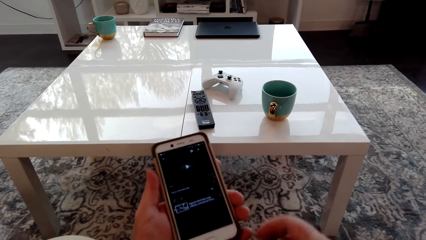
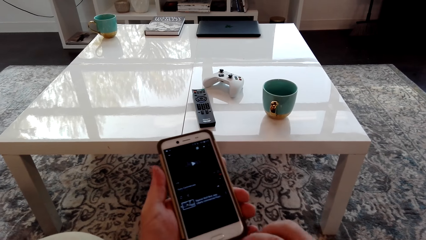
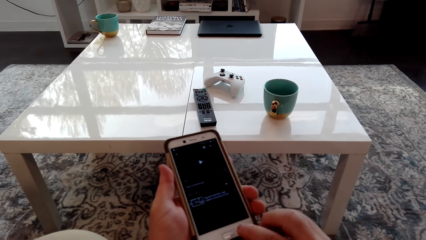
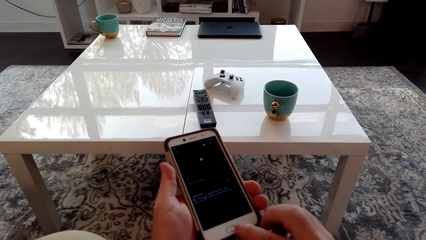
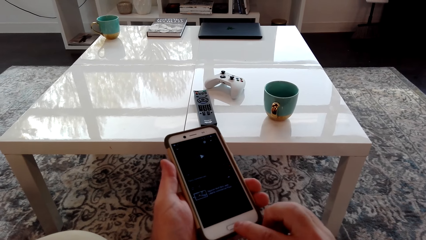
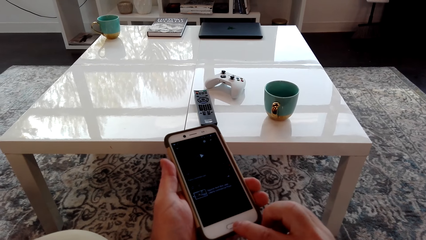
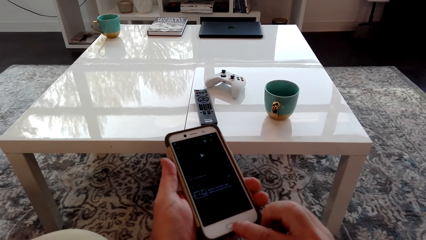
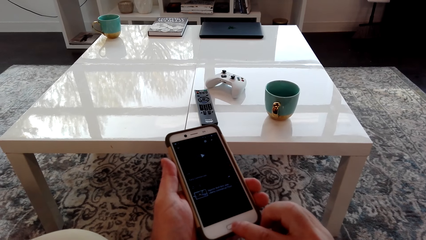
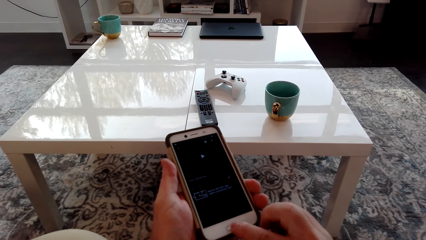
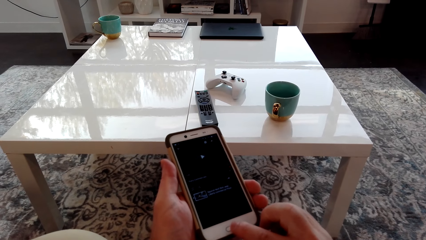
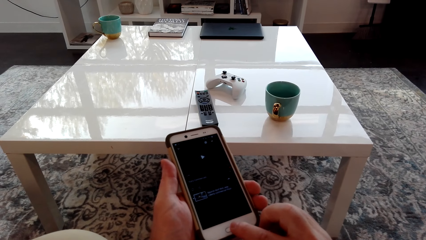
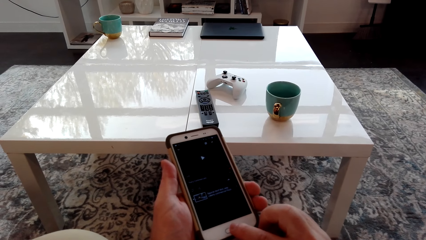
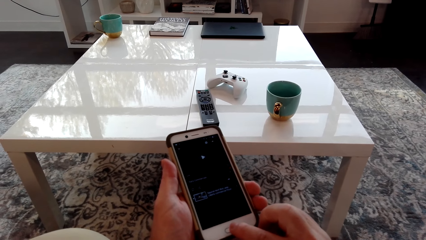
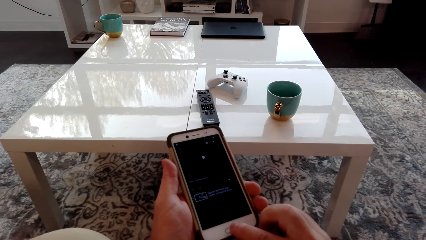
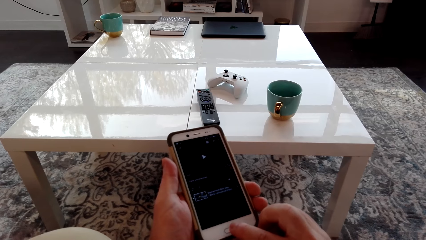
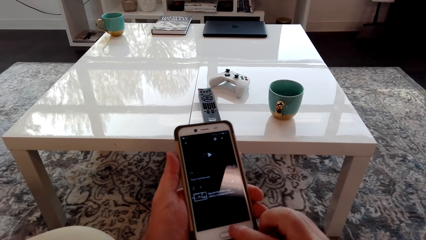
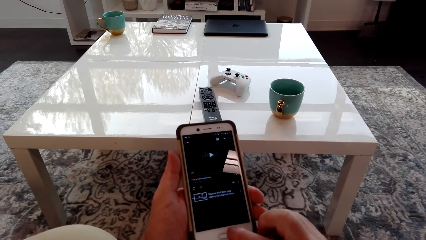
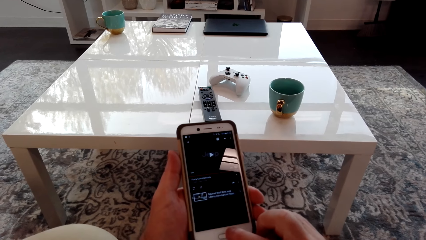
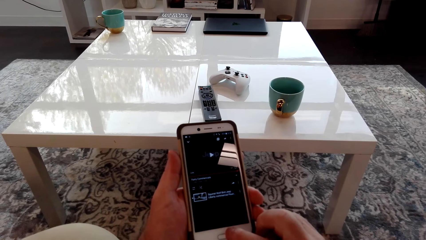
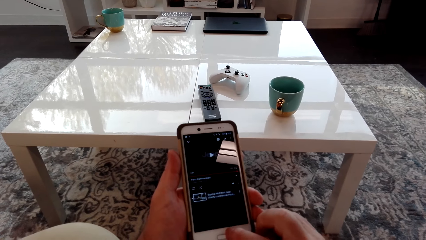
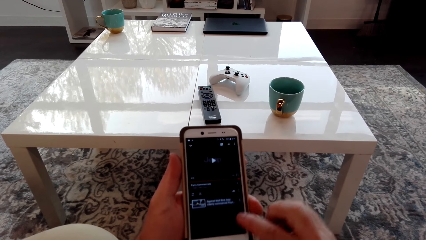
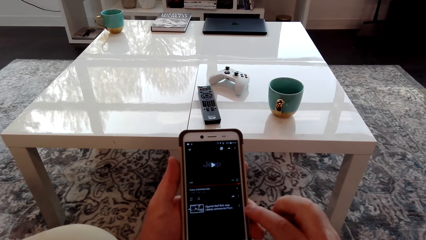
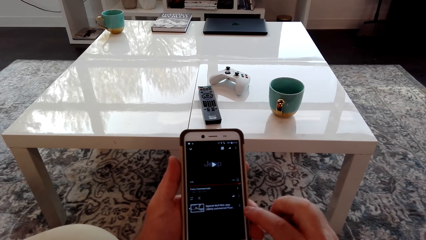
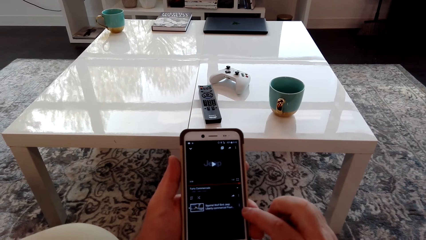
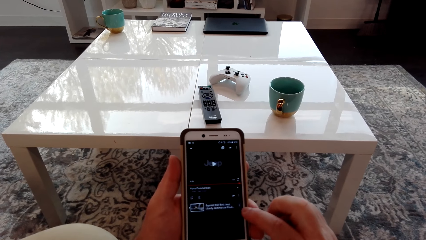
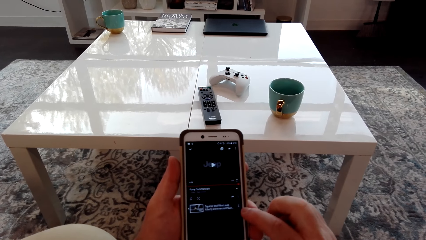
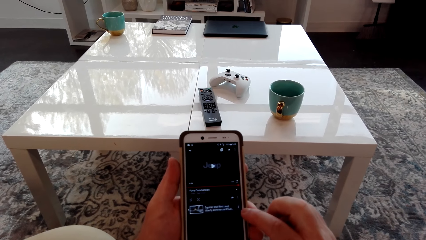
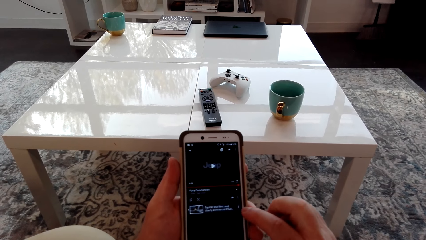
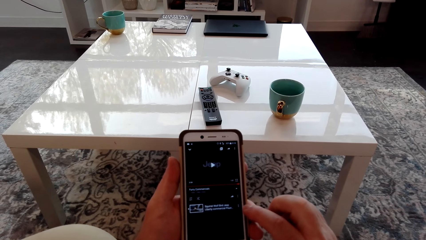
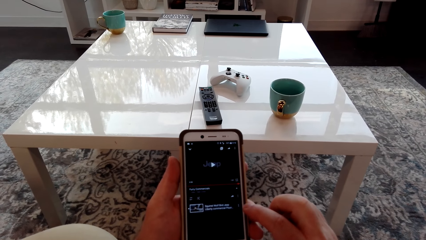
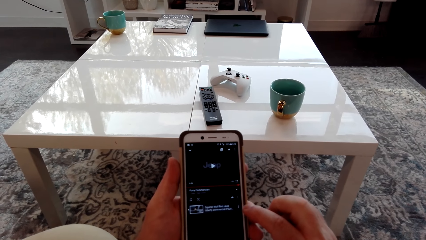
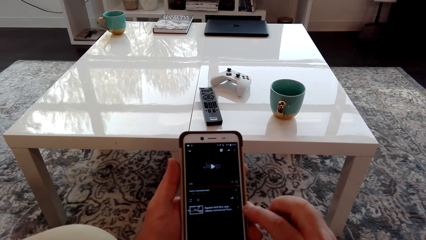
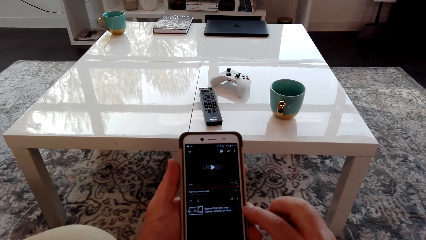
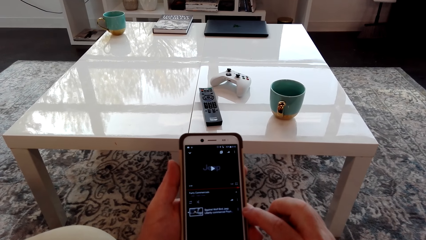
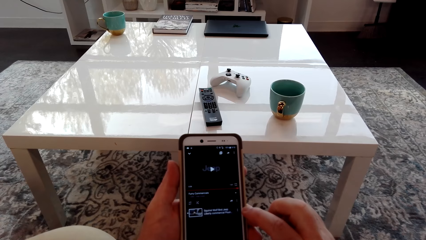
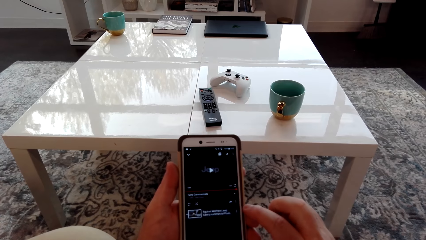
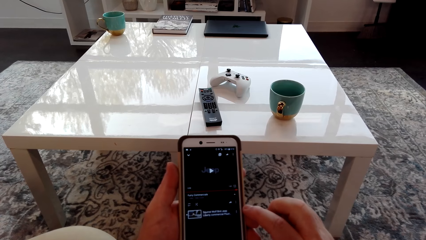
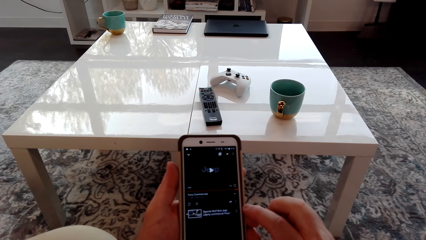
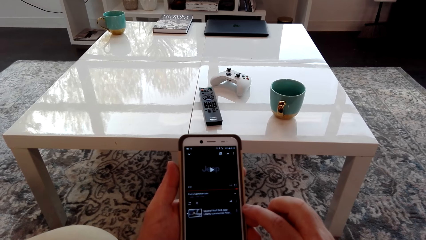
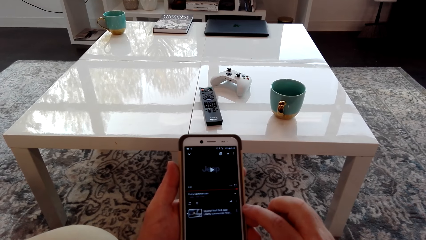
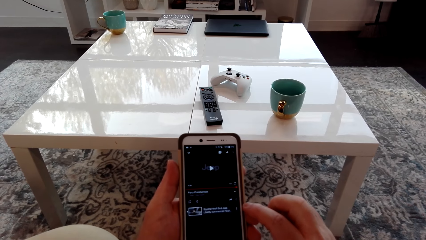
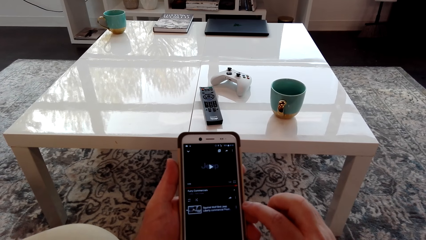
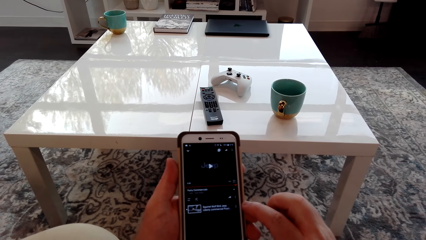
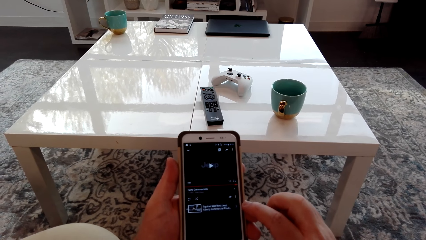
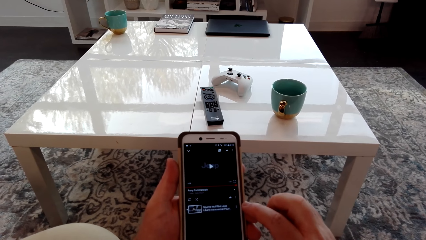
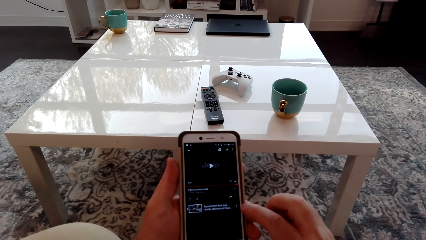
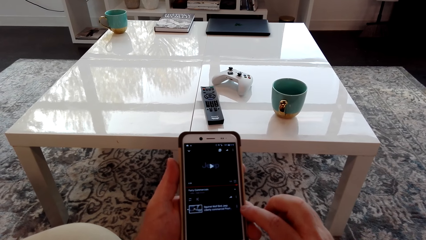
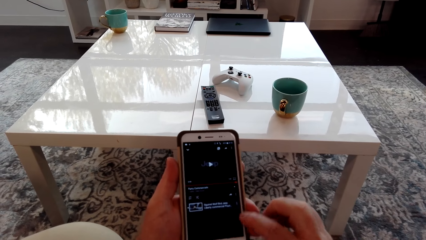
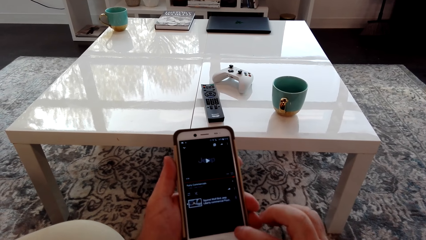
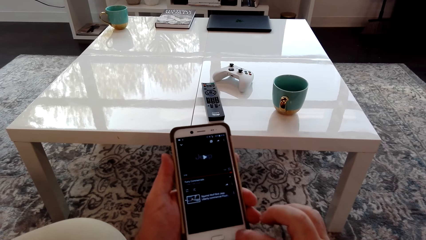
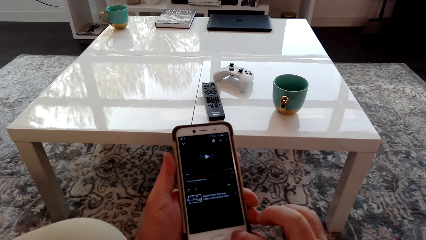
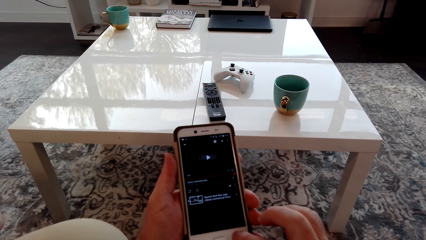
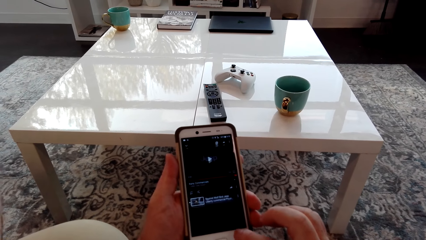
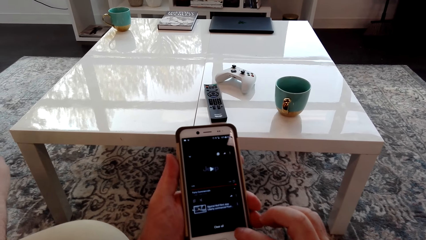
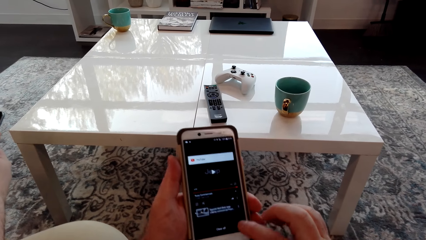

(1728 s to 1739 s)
The camera wearer checks the phone.

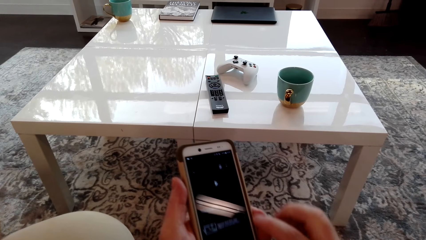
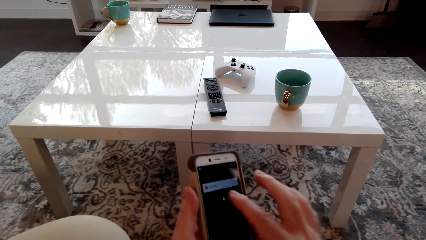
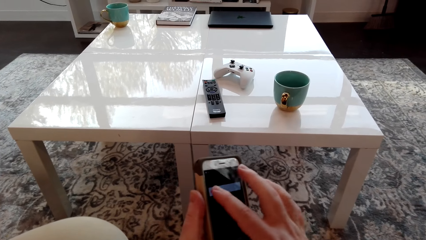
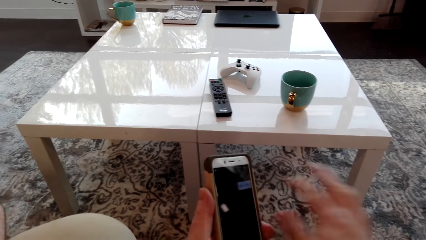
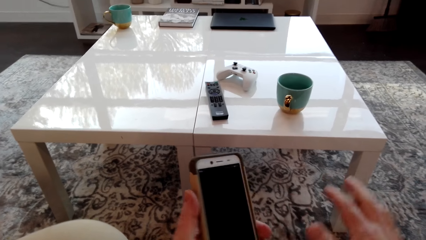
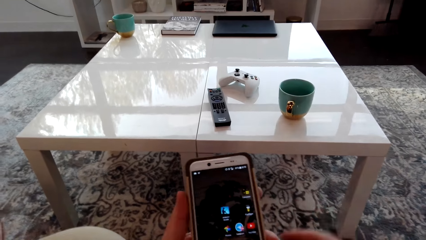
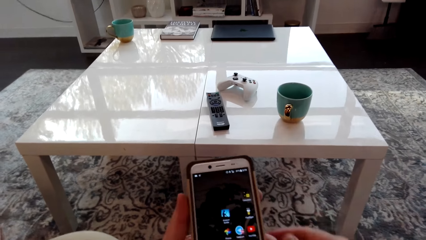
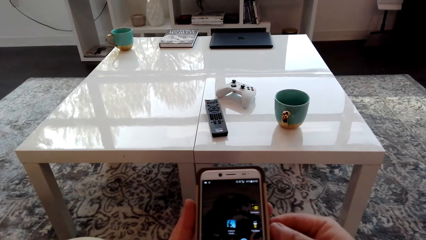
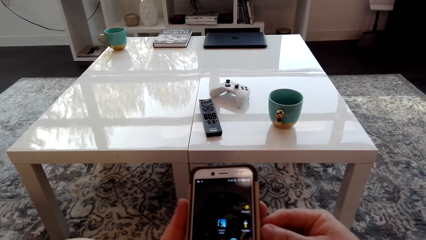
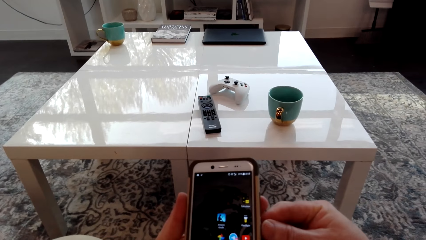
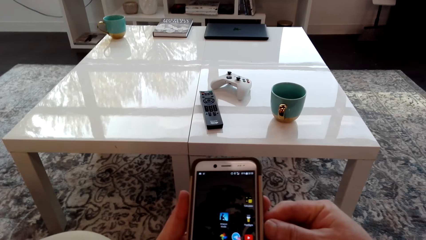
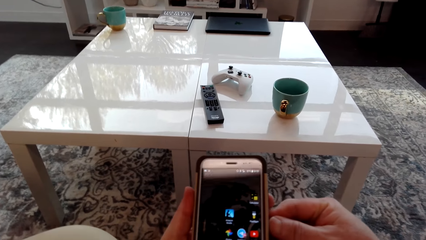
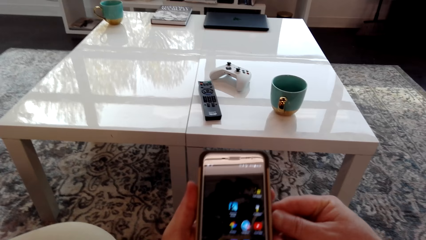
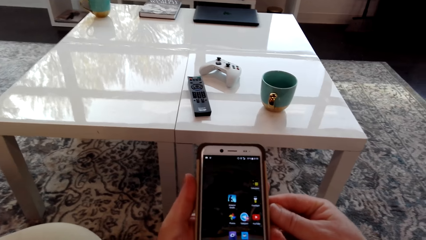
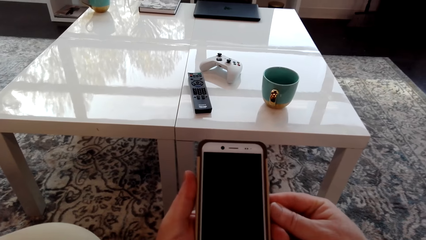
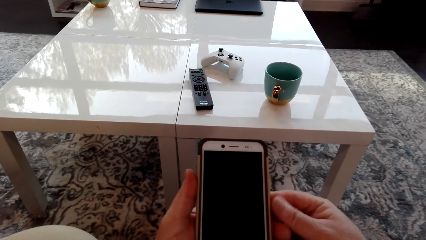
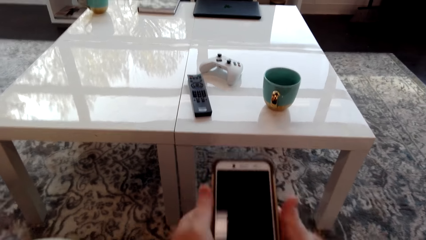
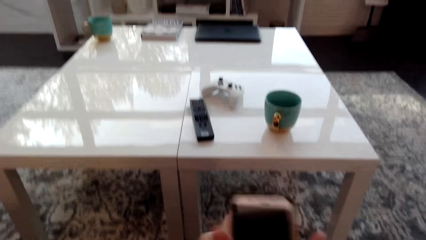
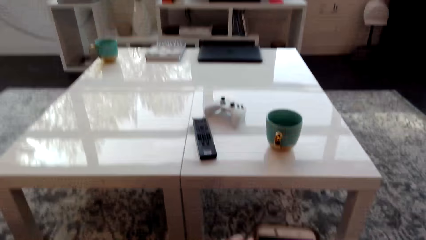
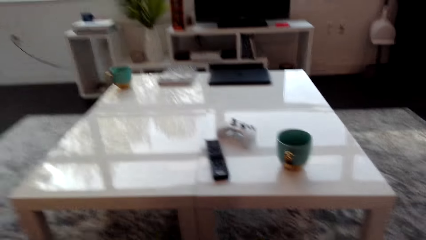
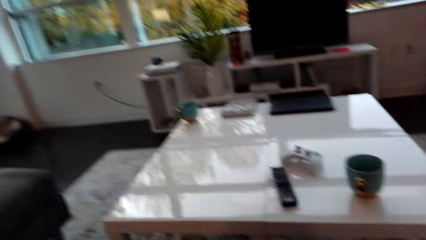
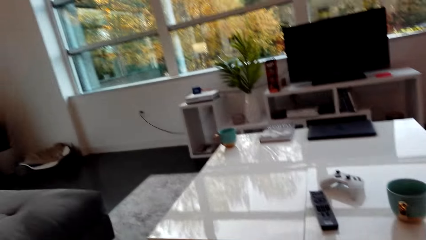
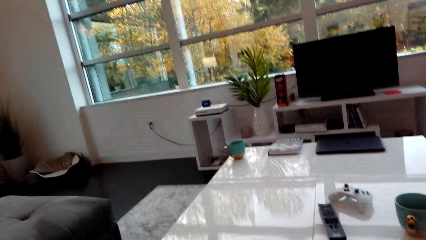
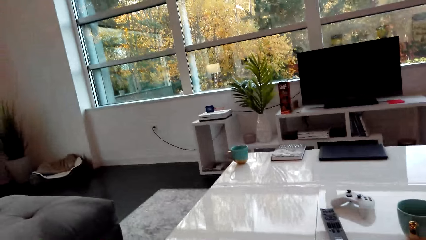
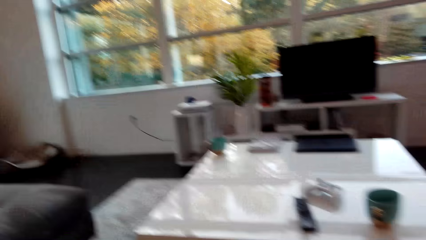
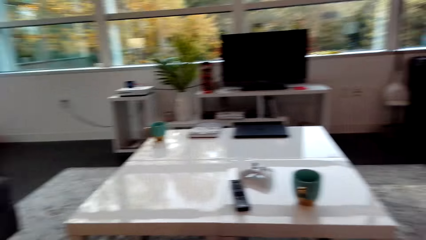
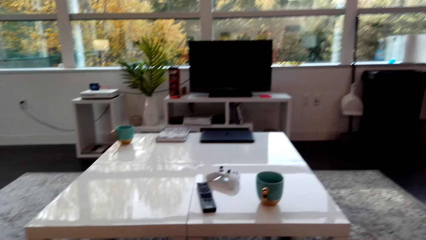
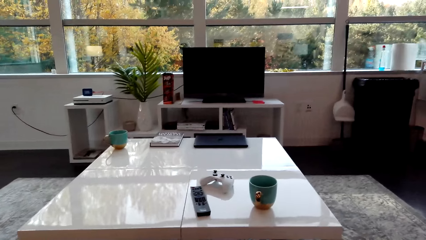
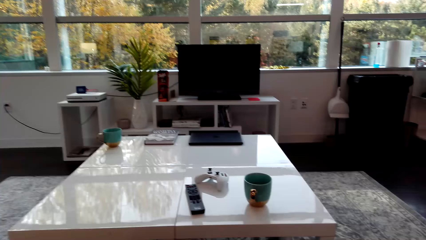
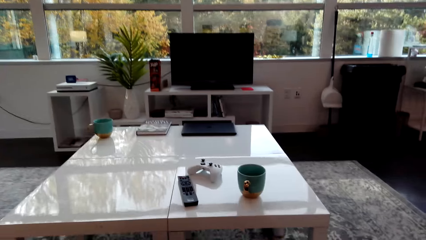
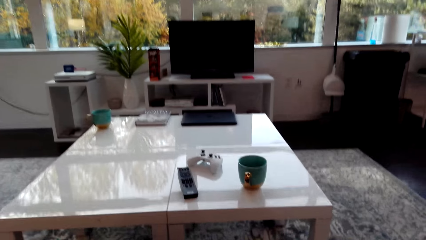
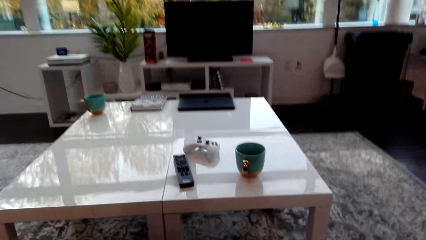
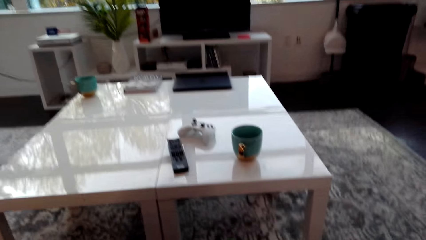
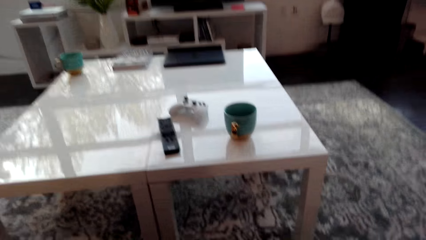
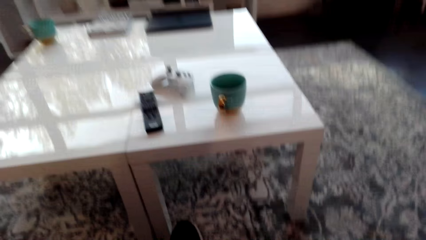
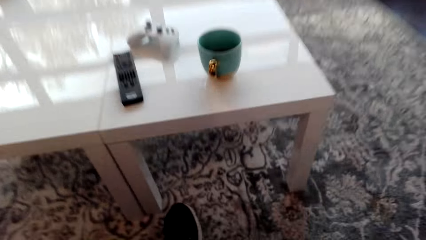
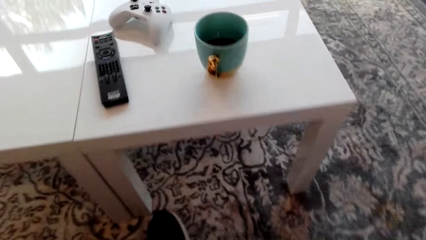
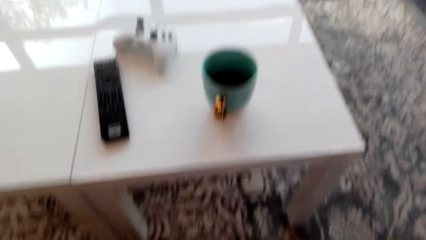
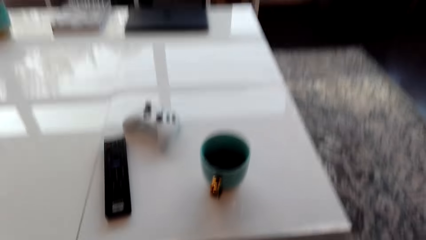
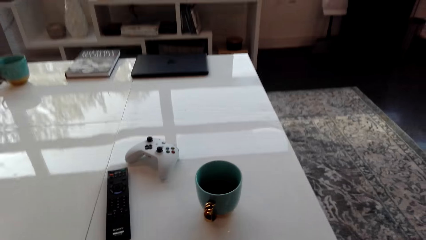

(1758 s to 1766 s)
The camera wearer sets the phone on sleep mode. They put the phone away.
